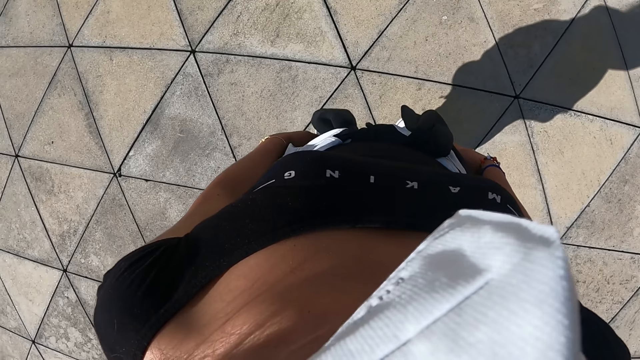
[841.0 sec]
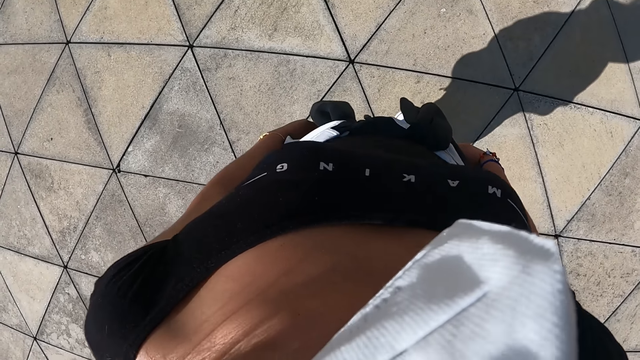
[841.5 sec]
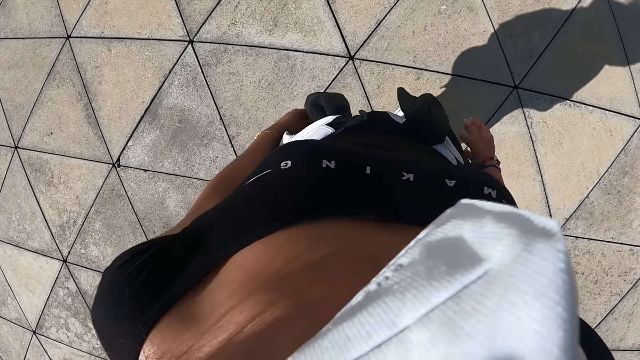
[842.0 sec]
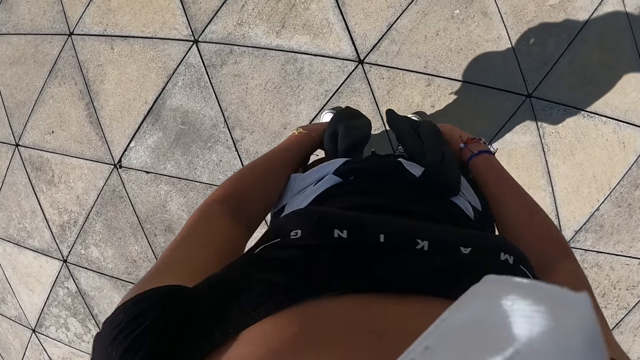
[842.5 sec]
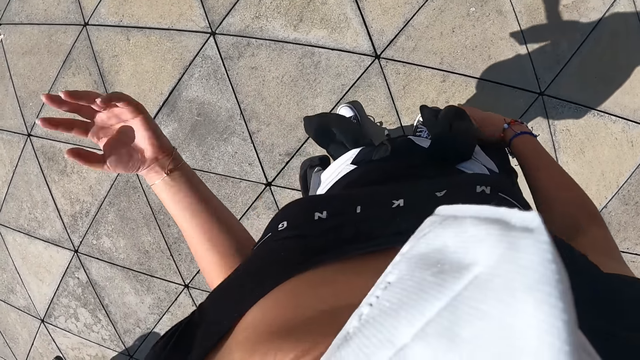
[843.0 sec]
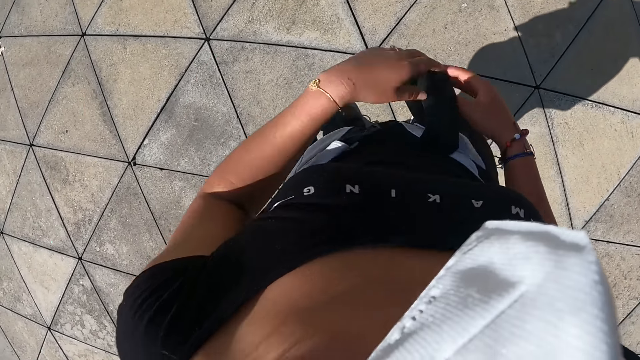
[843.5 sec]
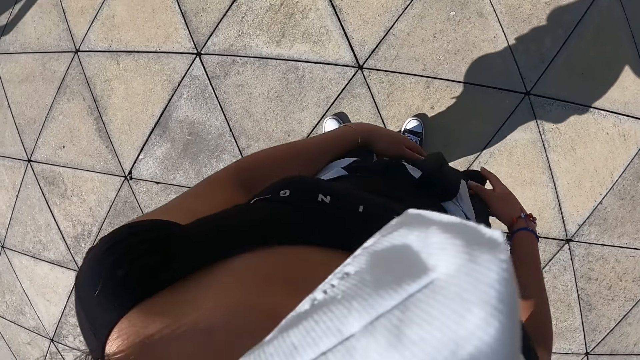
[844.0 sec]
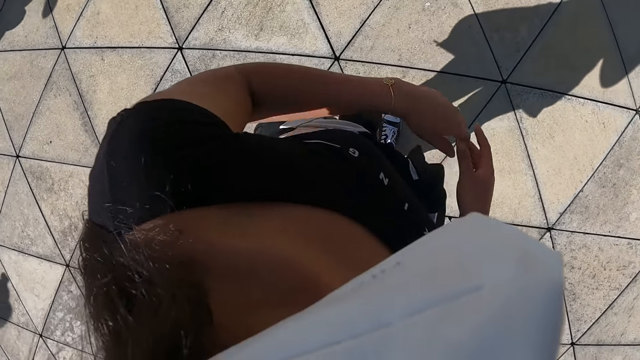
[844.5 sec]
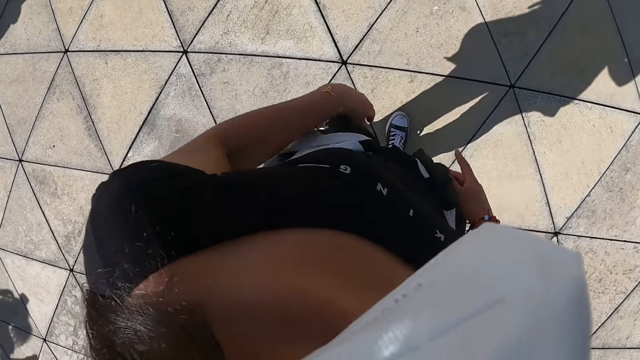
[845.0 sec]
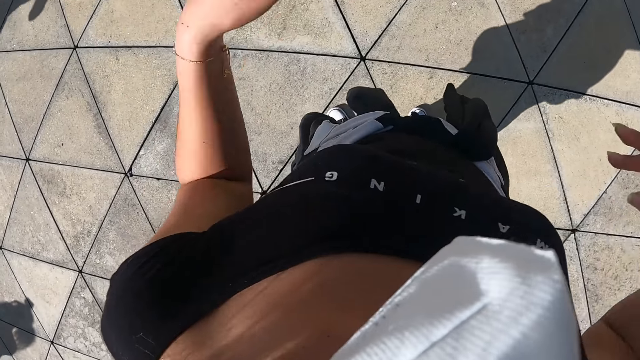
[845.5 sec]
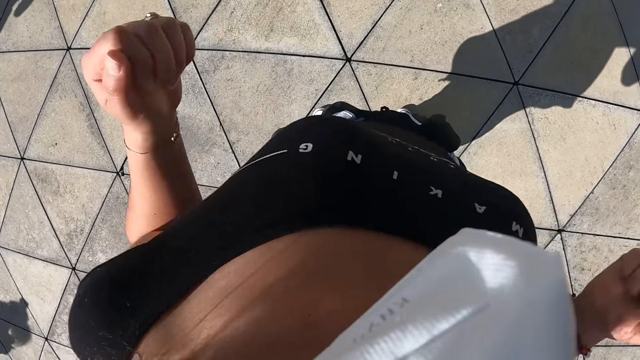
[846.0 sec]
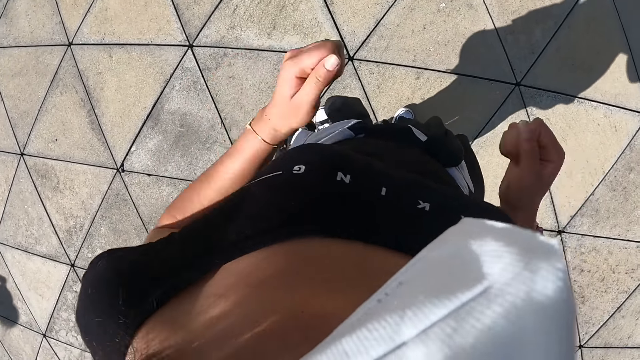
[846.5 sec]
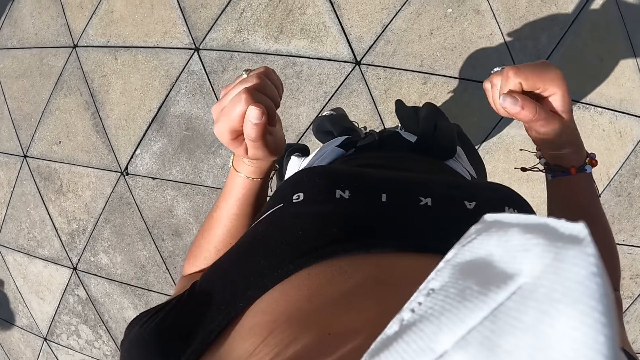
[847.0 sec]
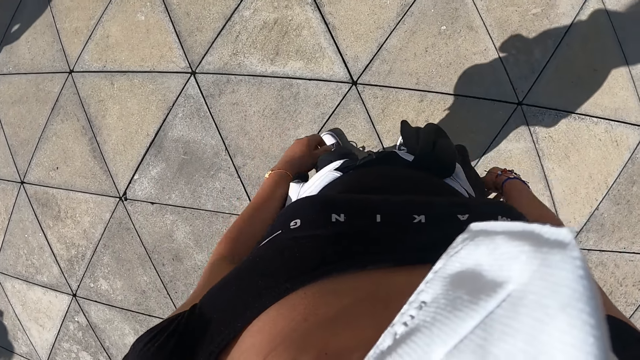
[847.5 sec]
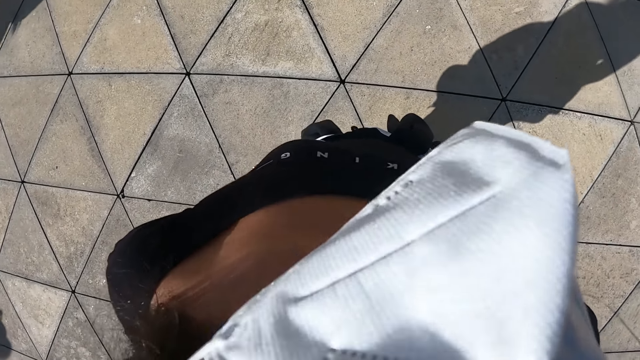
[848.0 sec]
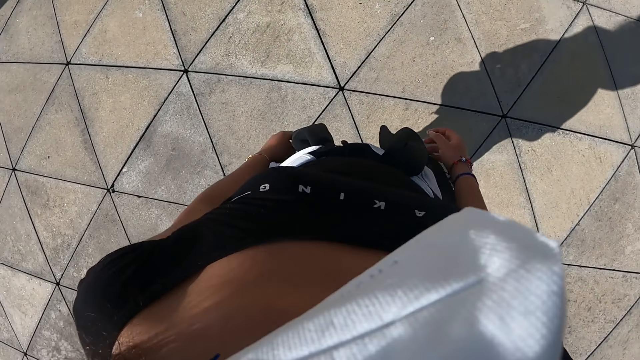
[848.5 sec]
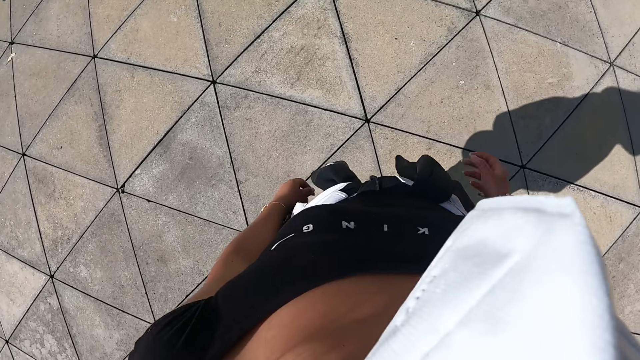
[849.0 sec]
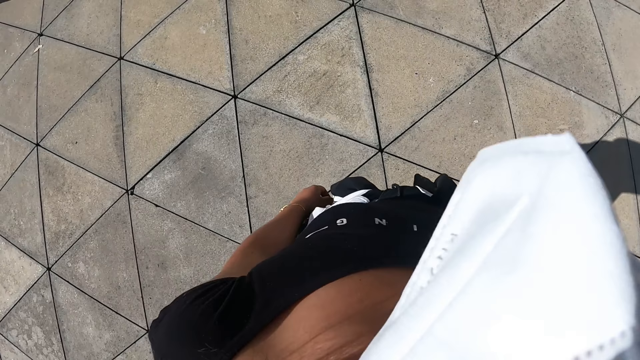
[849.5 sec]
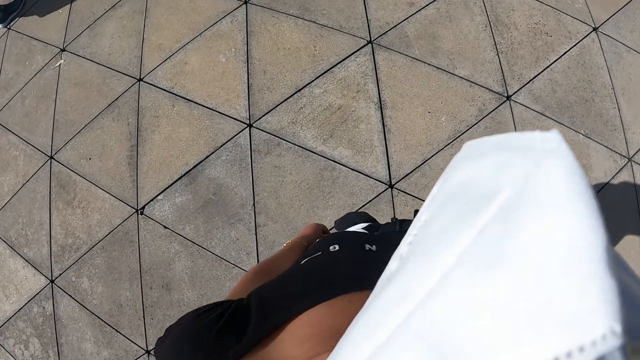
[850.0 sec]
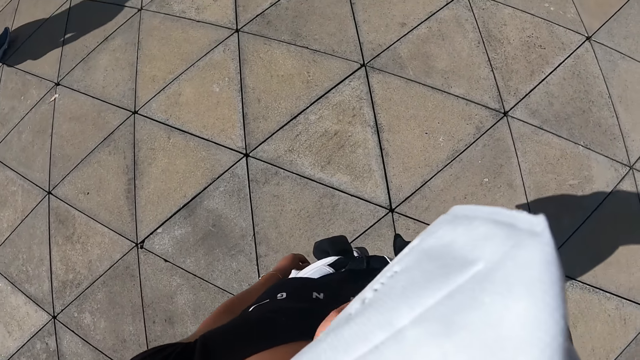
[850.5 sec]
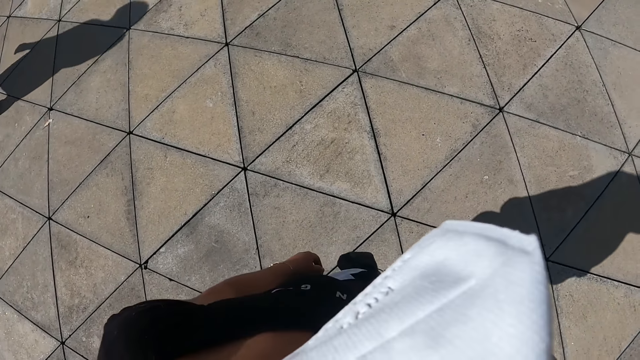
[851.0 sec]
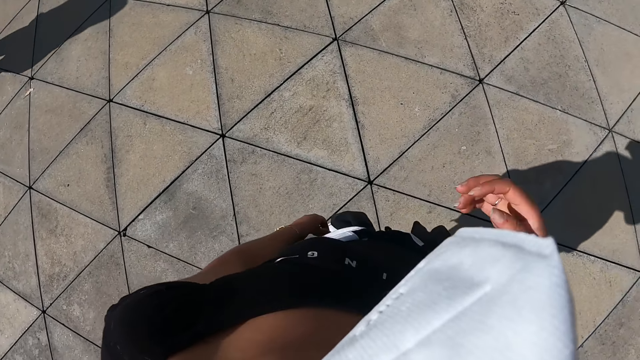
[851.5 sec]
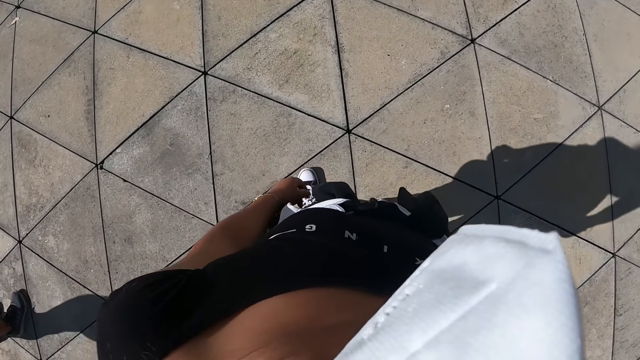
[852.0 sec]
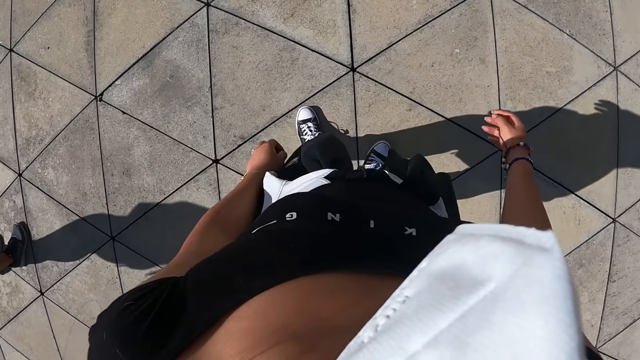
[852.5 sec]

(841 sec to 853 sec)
The camera wearer gesticulates with her hands.

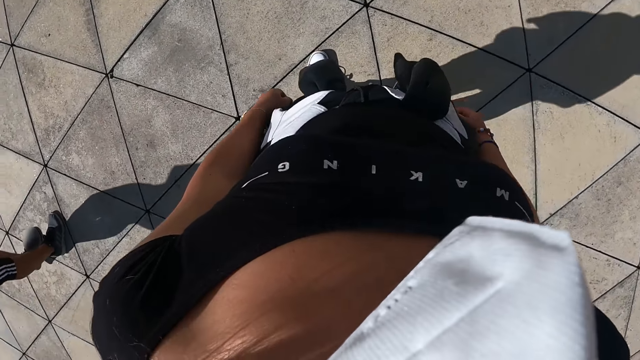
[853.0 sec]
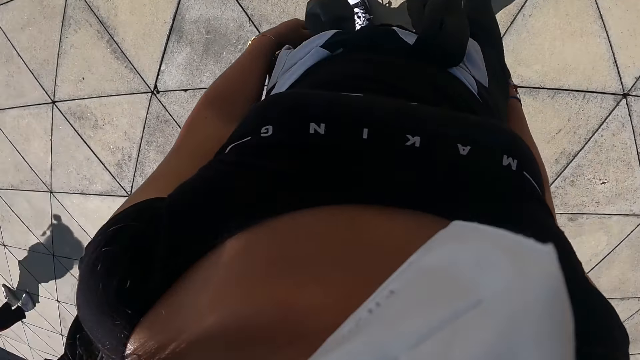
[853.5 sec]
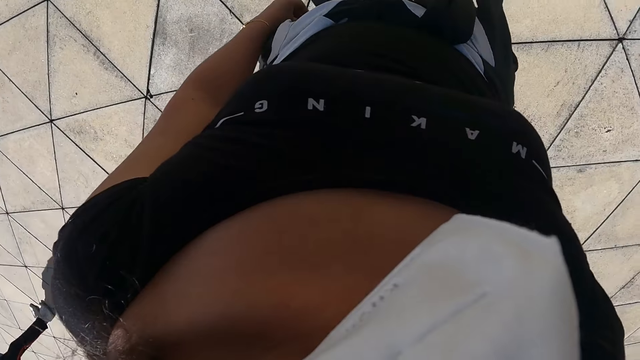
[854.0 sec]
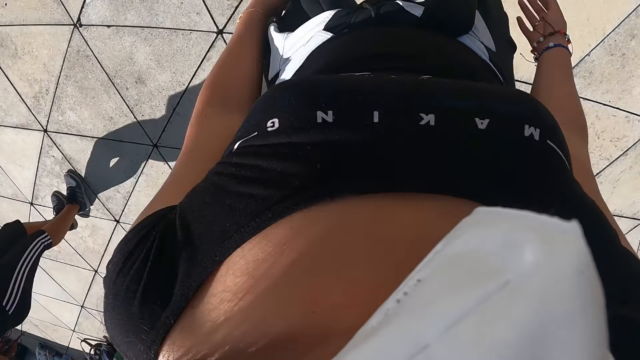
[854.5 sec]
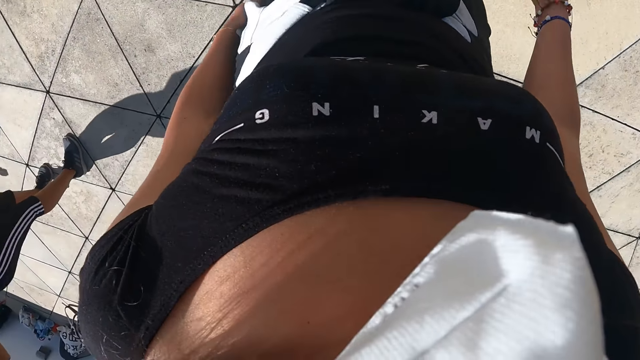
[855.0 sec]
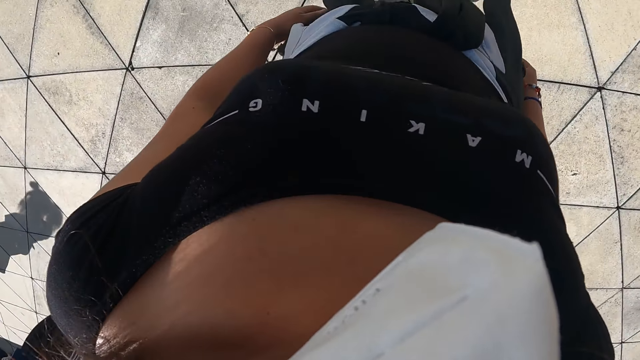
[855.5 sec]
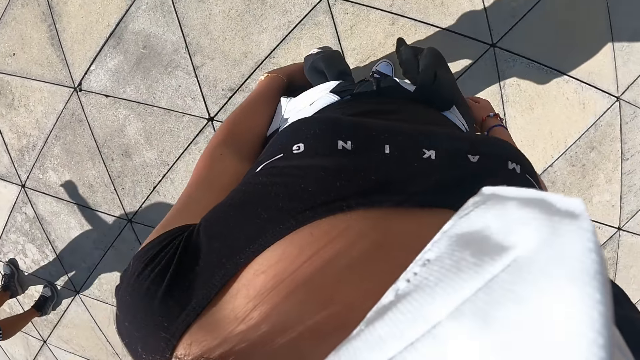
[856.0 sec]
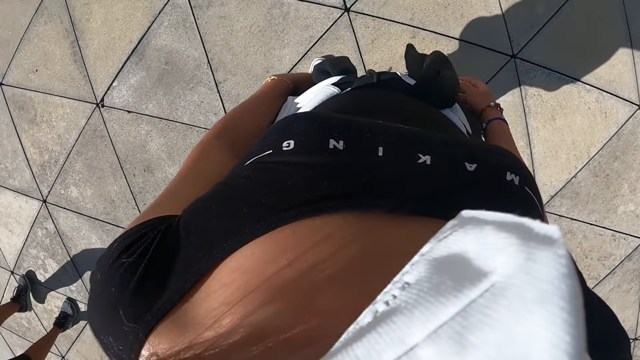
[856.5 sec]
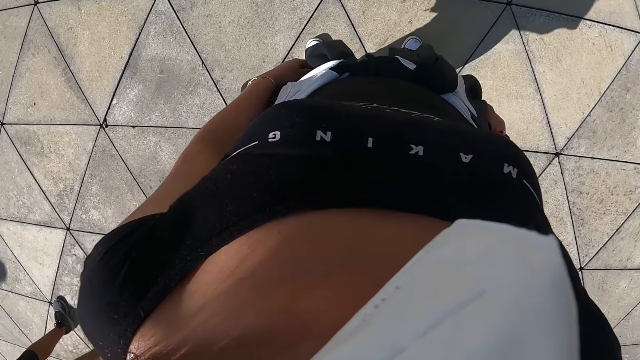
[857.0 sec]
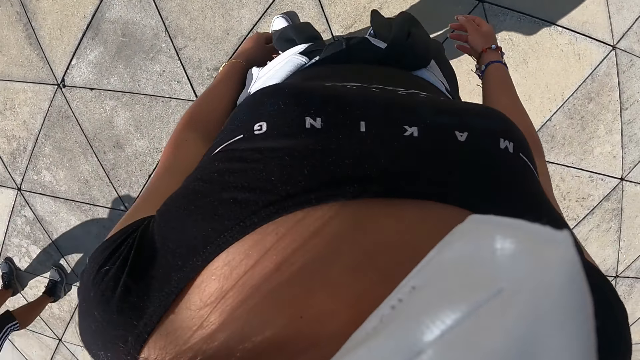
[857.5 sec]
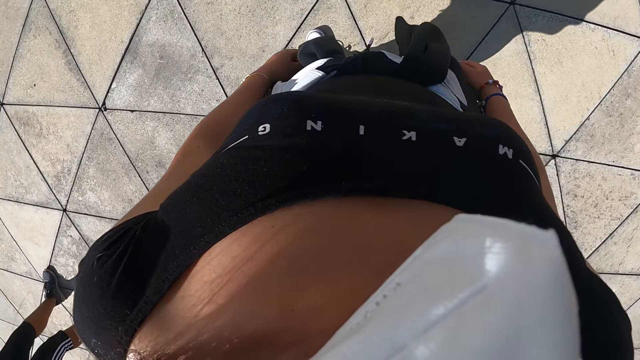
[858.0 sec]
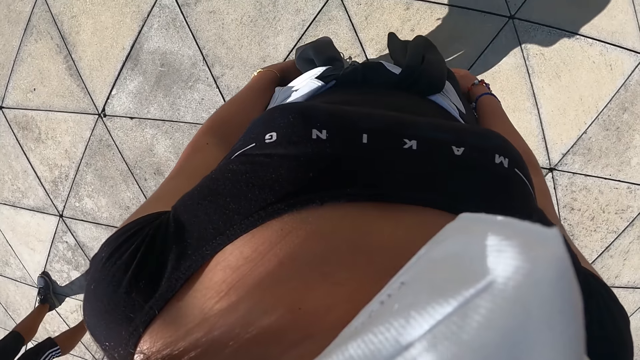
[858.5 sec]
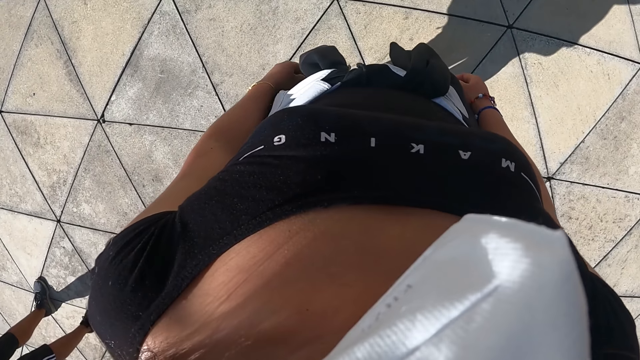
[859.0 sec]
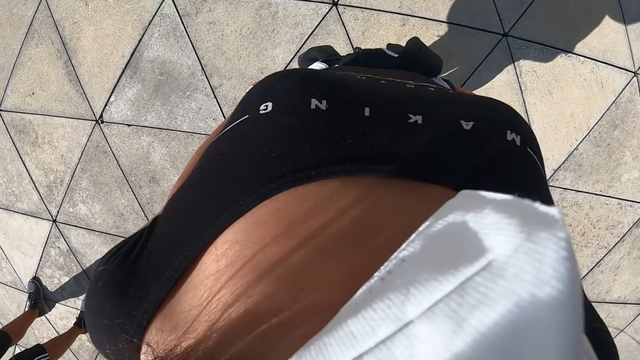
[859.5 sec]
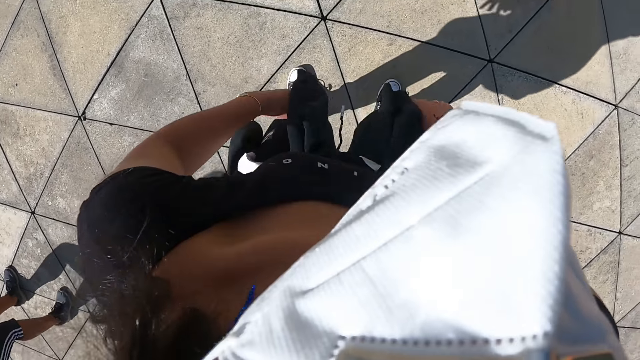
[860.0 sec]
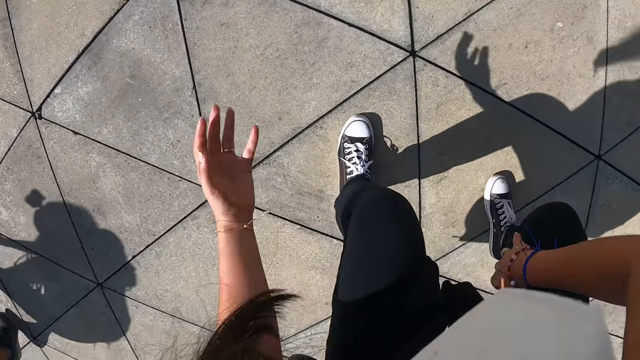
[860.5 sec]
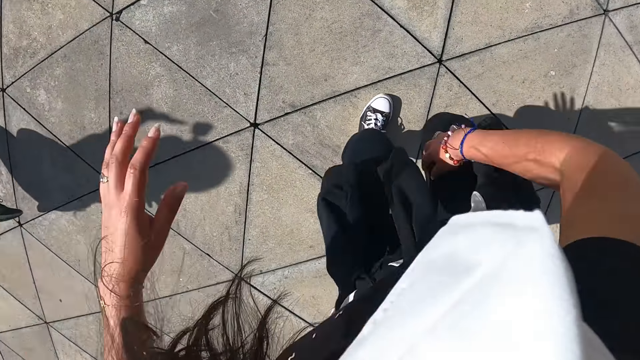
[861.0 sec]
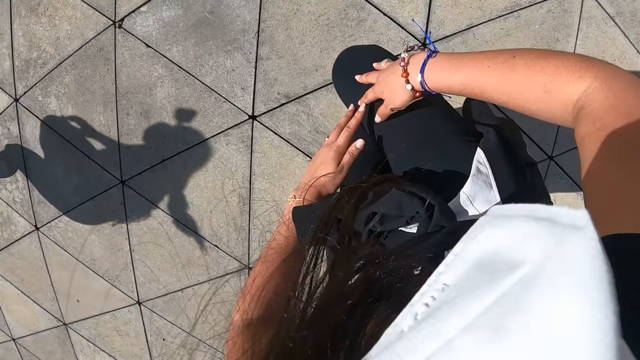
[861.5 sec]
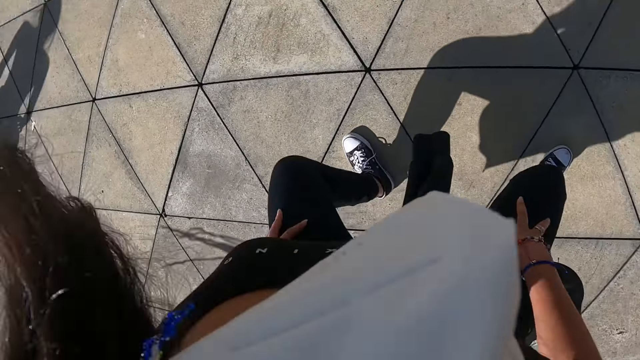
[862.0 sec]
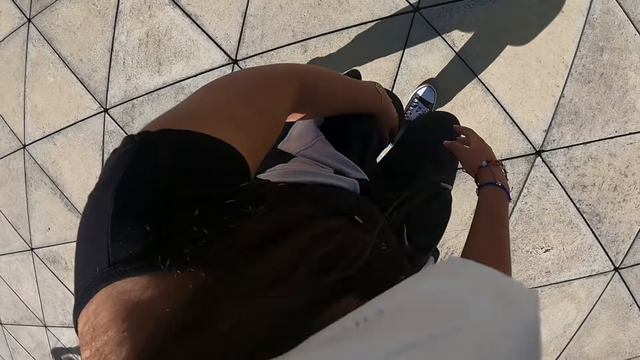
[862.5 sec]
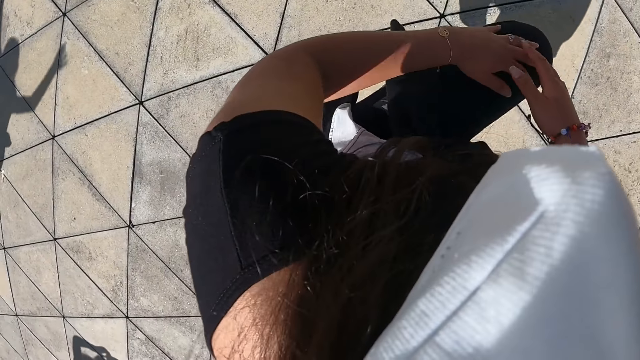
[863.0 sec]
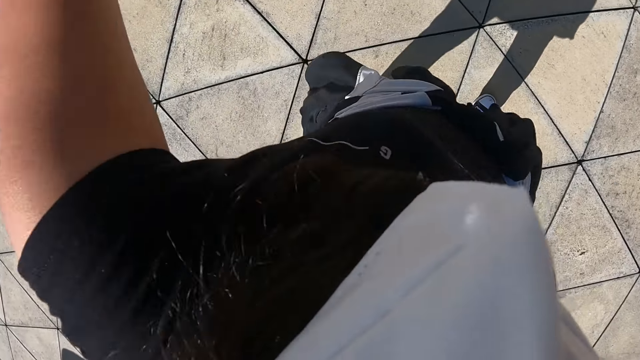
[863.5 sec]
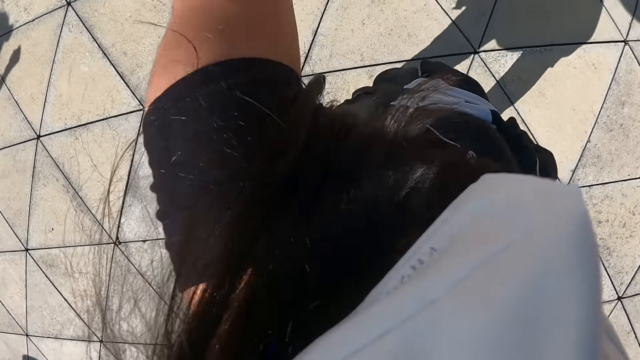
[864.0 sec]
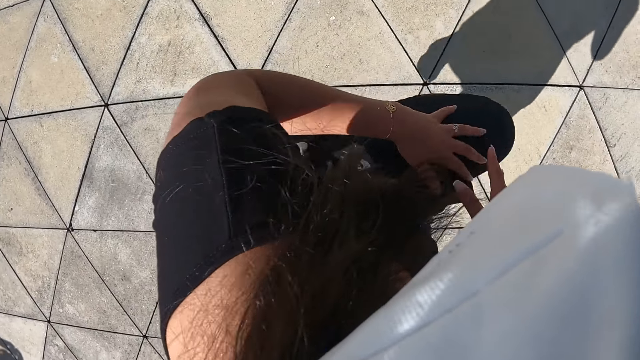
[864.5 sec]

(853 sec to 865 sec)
The camera wearer exercises on the rooftop with the group of people.
